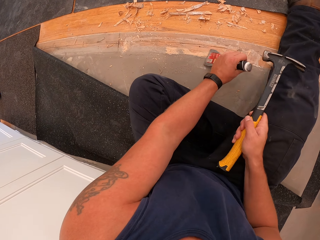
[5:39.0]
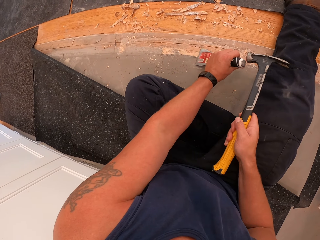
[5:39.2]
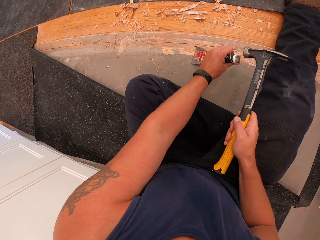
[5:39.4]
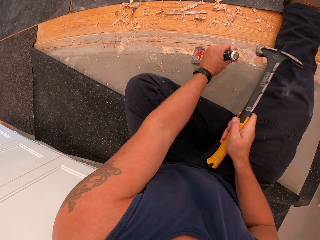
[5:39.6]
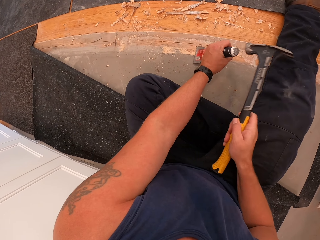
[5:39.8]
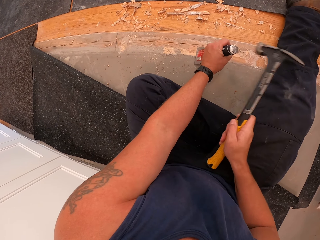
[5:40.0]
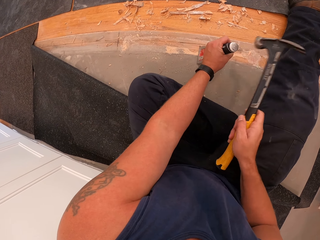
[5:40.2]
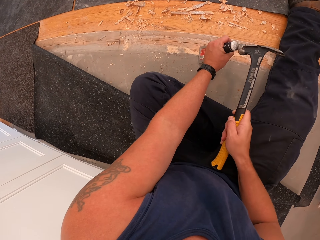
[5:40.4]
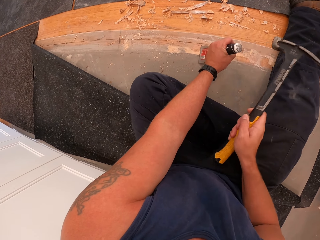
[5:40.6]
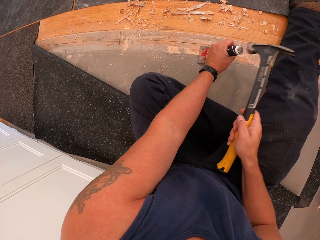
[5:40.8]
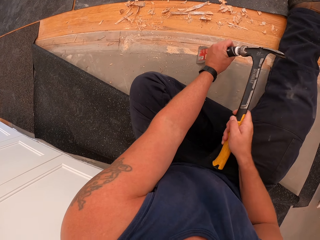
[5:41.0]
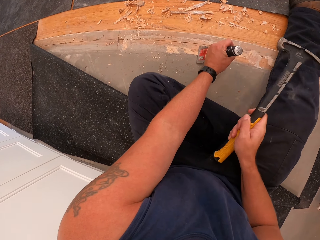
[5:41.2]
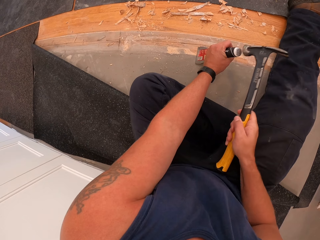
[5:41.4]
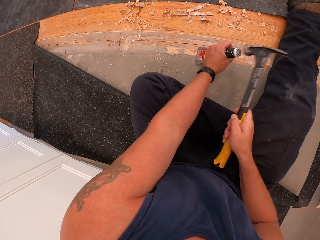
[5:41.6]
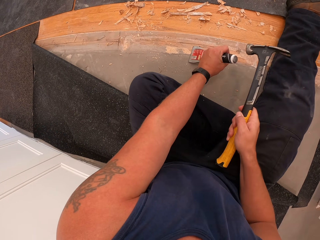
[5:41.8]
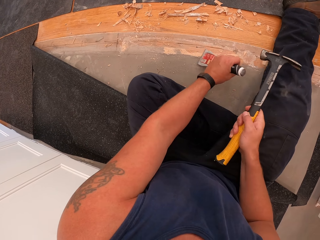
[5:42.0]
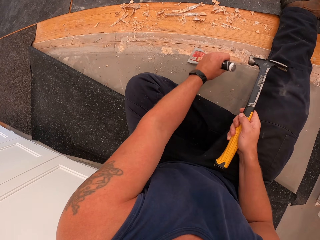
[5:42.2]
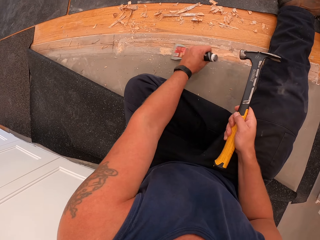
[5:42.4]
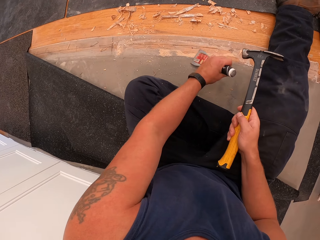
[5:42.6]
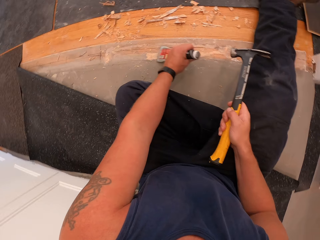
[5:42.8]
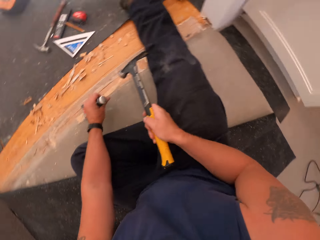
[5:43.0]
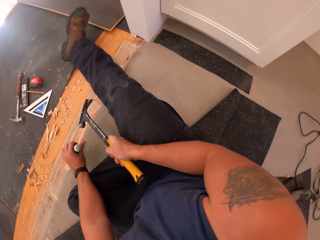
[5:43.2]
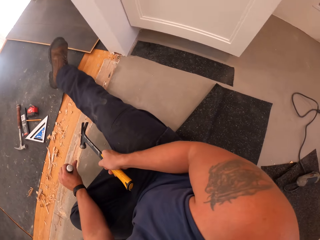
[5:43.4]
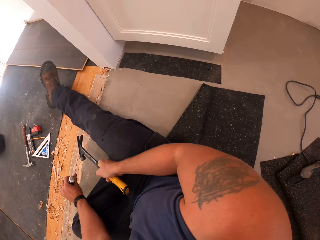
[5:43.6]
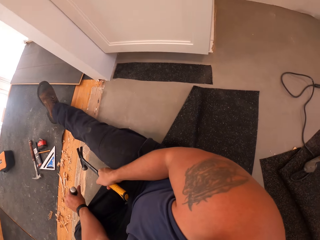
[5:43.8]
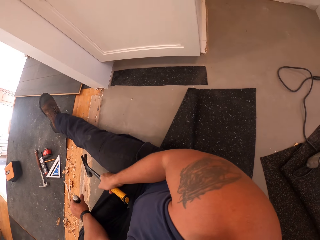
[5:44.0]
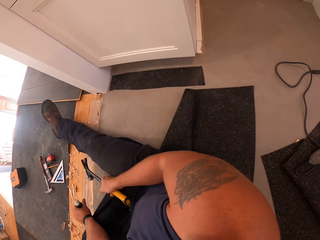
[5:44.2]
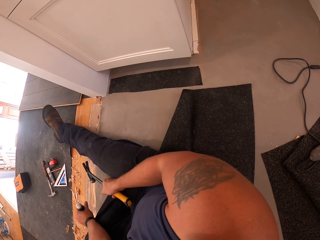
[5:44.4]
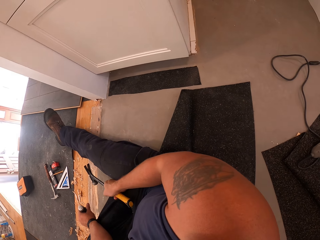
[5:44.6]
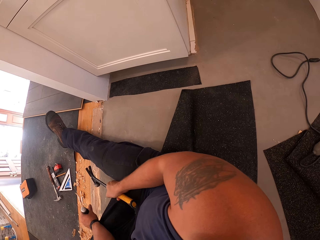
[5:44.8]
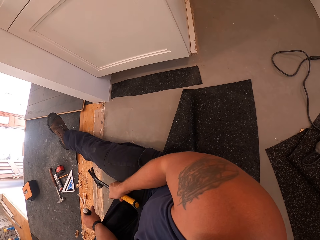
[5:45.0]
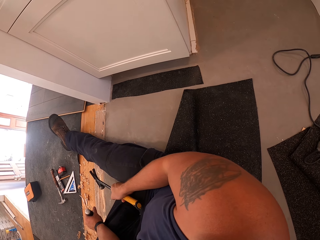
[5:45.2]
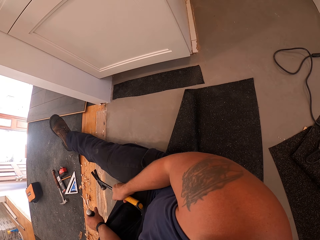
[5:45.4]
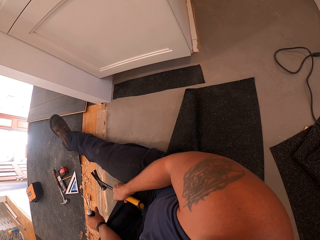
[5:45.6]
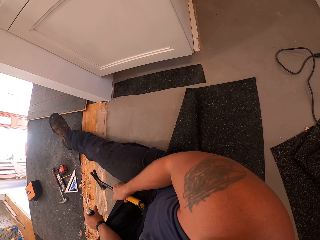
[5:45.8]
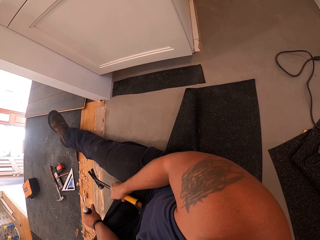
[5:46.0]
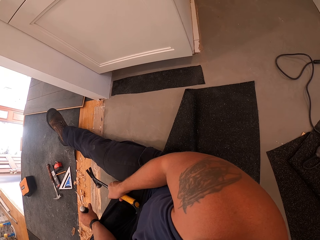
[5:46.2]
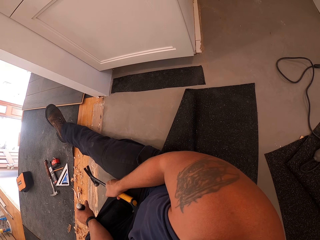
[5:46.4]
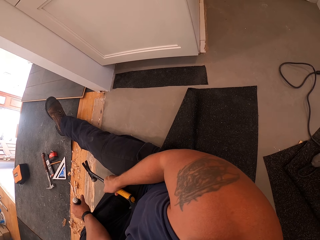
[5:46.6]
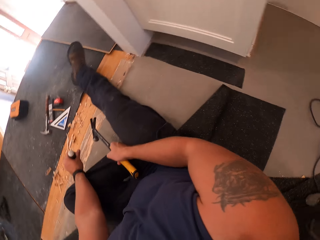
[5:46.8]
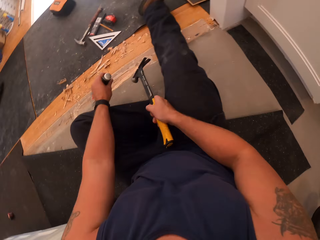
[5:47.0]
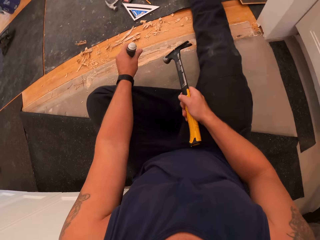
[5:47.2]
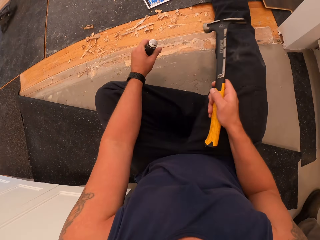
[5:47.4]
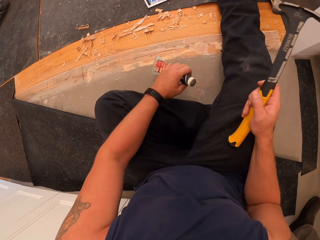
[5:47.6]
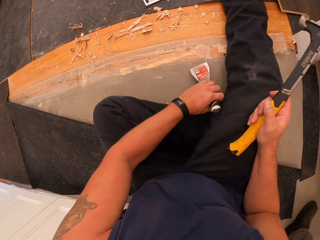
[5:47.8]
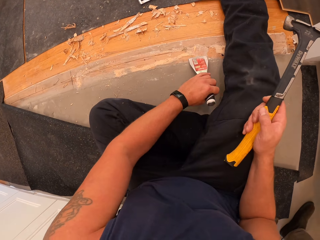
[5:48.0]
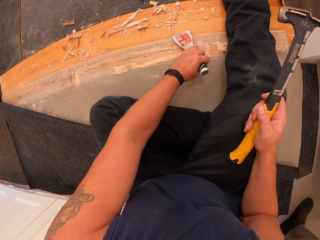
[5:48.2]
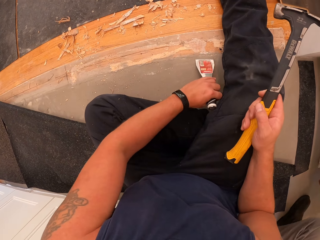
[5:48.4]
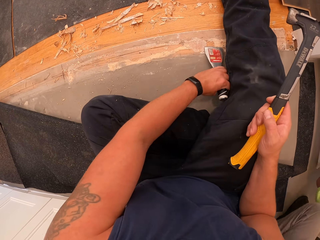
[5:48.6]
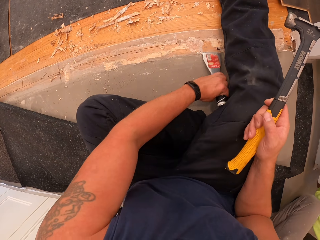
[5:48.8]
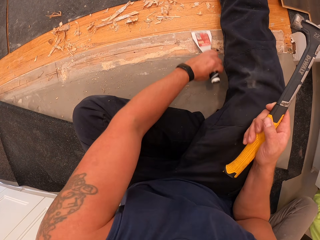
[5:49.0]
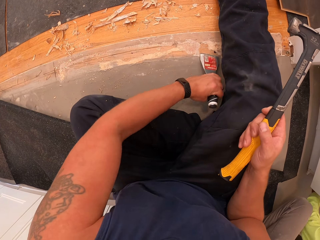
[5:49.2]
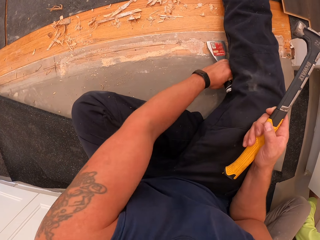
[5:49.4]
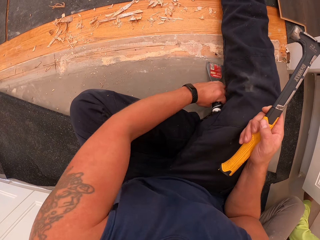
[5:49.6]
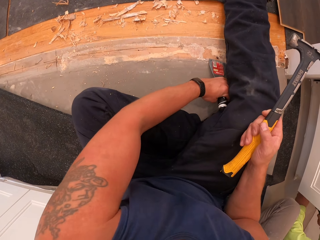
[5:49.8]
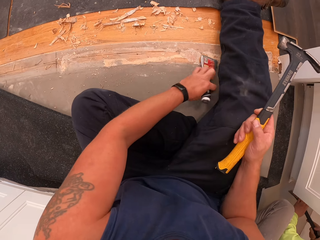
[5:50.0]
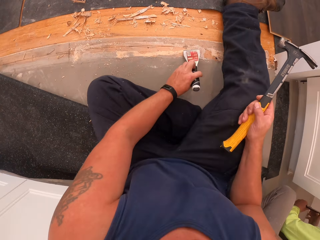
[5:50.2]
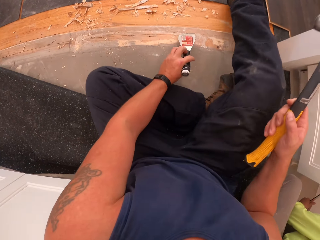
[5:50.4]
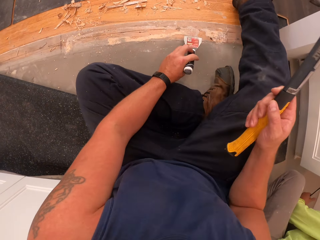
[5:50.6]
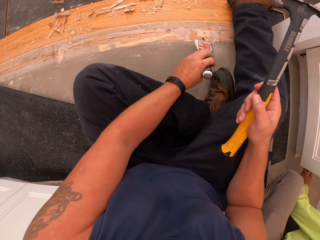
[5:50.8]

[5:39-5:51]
The camera wearer digs the wood board with a skiving knife. He pulls the skiving knife off the wood board. He holds the hammer. He gathers debris of wood on the floor board with the scraper in his left hand. He clears the wood board with the skiving knife.

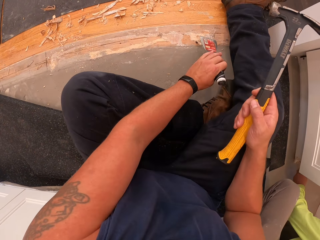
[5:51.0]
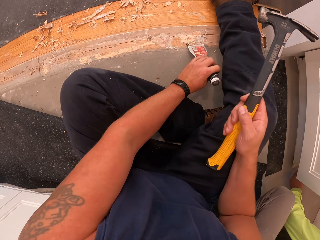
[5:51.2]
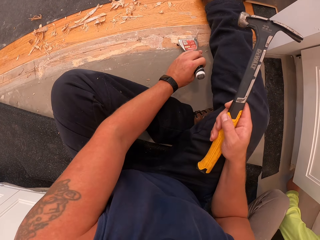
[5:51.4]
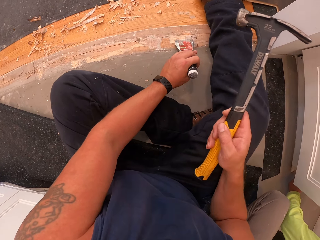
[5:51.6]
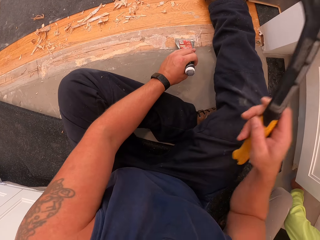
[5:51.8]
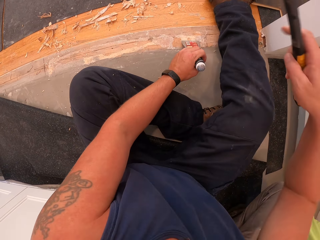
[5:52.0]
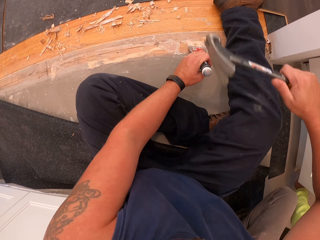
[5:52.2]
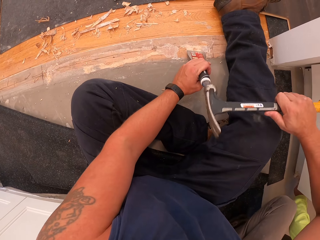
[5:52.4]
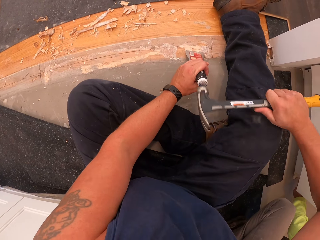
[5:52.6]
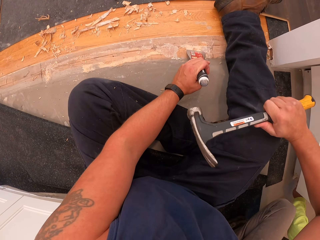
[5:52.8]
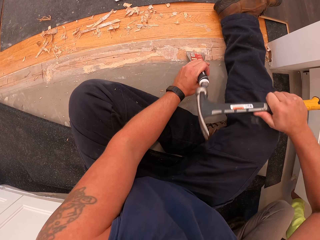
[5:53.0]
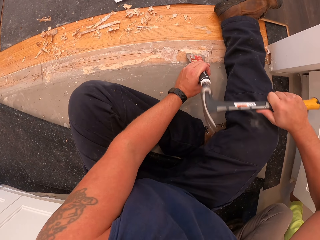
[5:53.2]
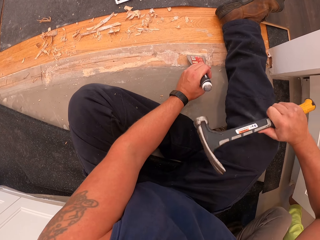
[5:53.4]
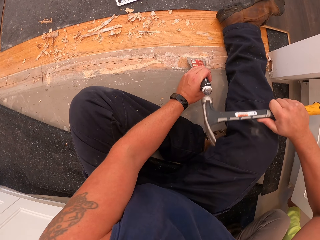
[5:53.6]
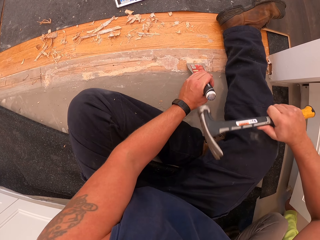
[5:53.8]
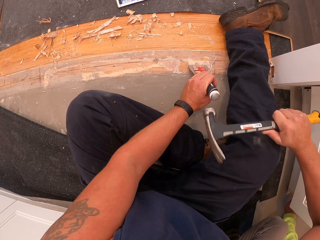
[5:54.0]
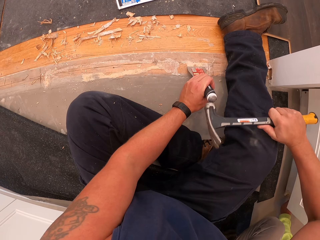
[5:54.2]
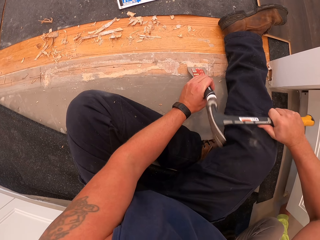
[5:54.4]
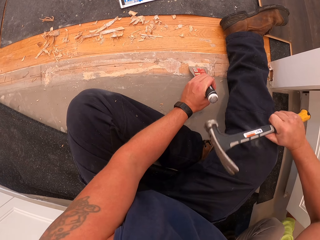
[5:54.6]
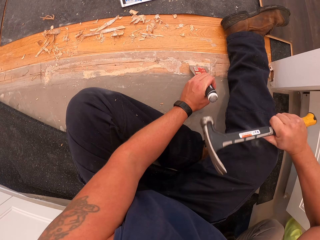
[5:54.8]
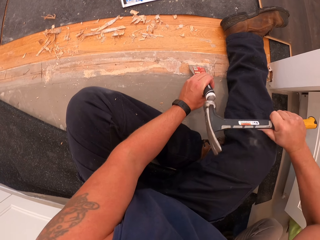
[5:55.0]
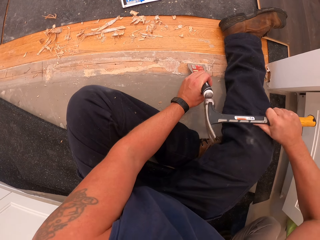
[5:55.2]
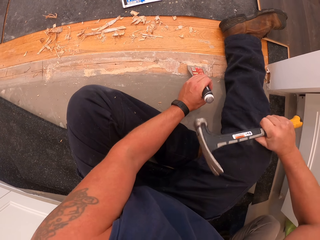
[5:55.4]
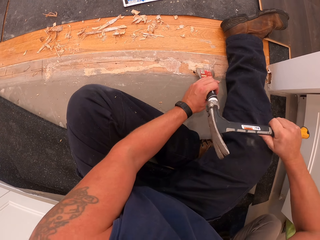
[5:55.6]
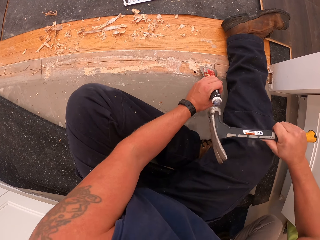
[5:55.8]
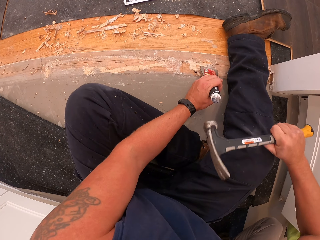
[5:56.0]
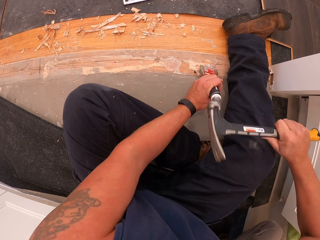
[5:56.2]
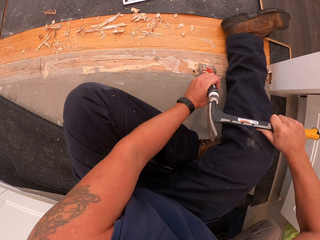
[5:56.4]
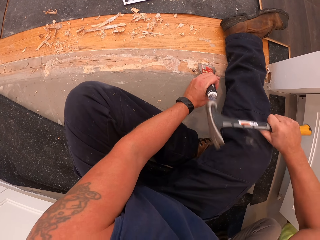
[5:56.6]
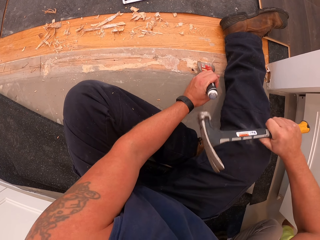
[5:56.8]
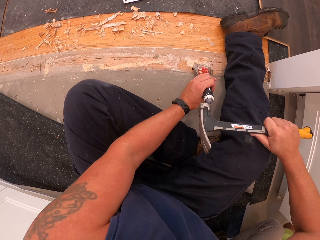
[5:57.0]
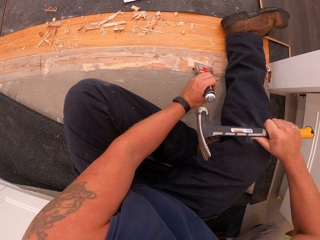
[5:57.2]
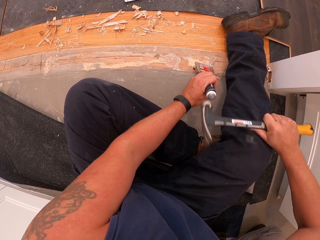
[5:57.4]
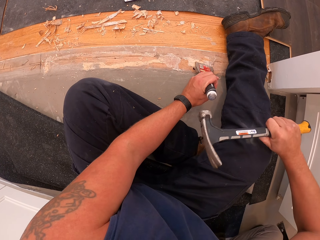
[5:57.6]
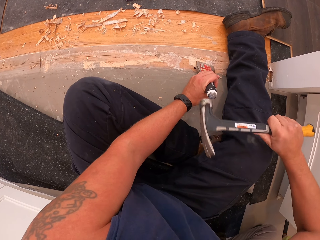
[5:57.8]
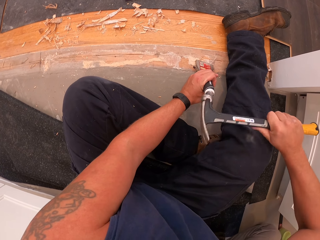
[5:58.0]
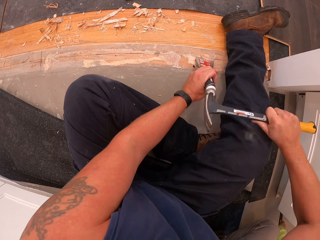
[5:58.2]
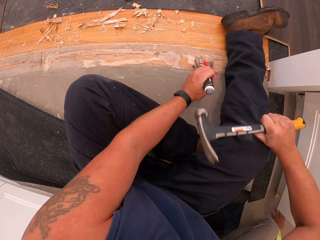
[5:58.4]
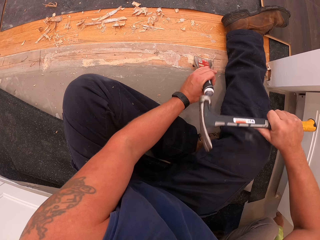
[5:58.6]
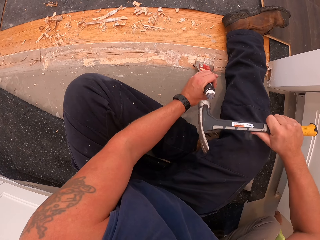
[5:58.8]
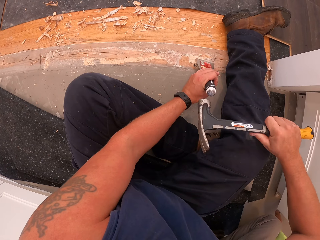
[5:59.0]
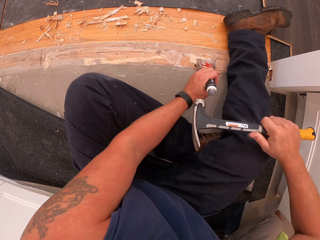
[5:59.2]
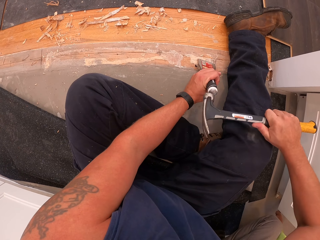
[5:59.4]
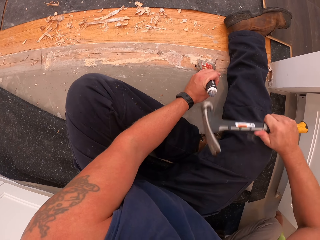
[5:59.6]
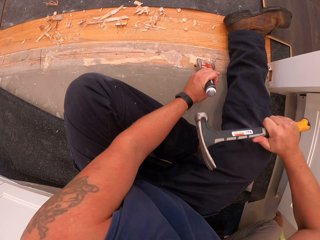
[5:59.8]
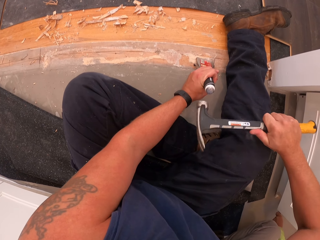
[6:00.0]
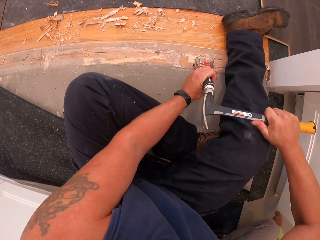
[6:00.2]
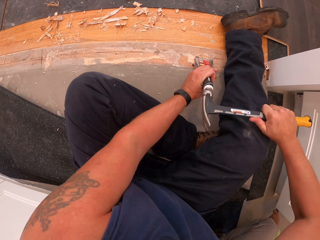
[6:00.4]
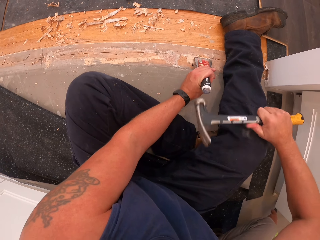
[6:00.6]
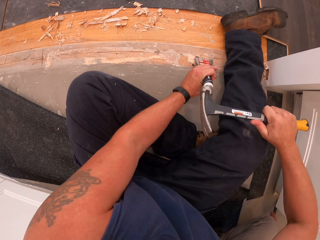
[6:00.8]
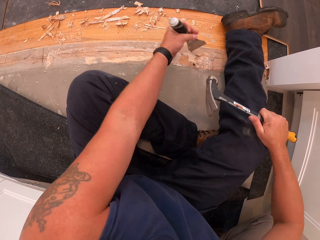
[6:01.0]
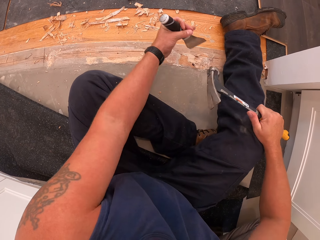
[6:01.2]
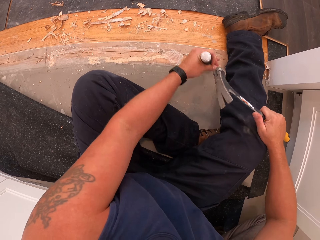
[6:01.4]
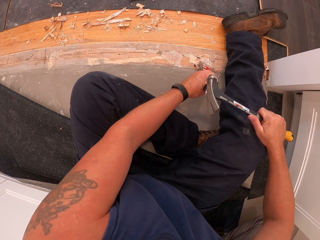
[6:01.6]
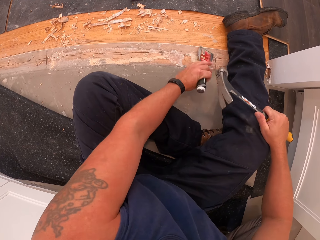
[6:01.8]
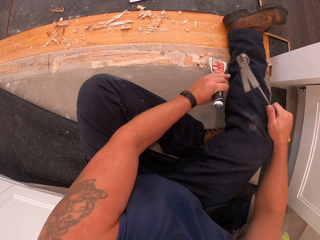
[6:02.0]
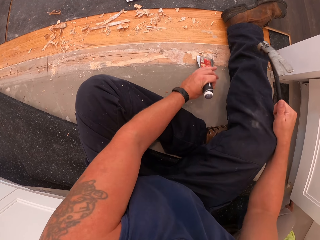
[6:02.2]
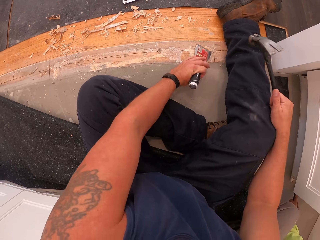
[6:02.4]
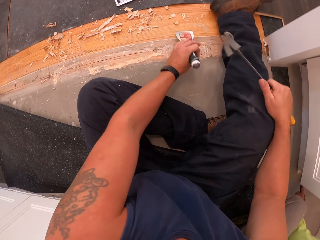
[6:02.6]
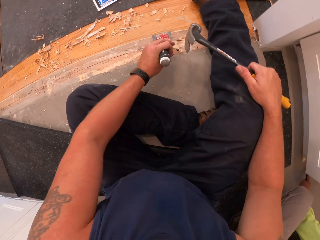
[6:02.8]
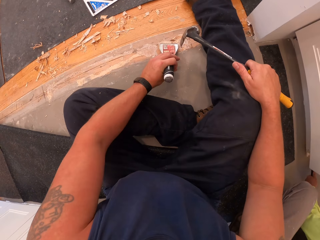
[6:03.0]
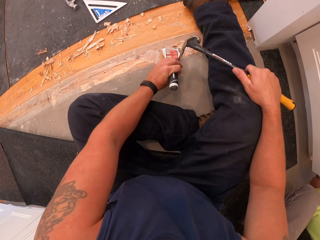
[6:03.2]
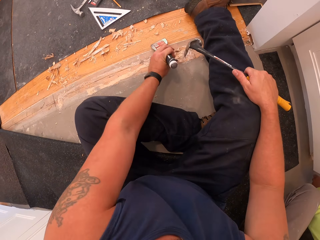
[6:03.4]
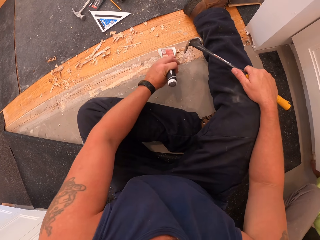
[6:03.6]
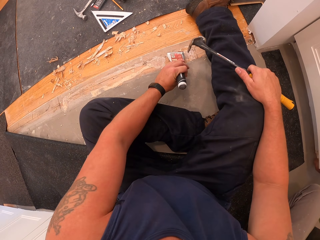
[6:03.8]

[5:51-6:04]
The camera wearer hammers a skiving knife with a hammer. He scrapes off wood on the floor board with the hammer and scraper in his hands. He gathers debris of wood on the floor board with the scraper in his left hand. He pulls the hammer off the skiving knife. He clears the wood board with the skiving knife.
